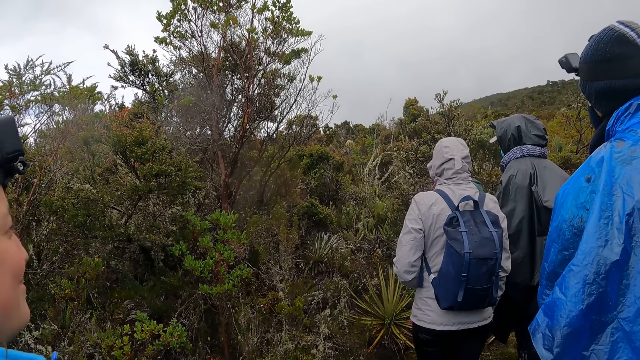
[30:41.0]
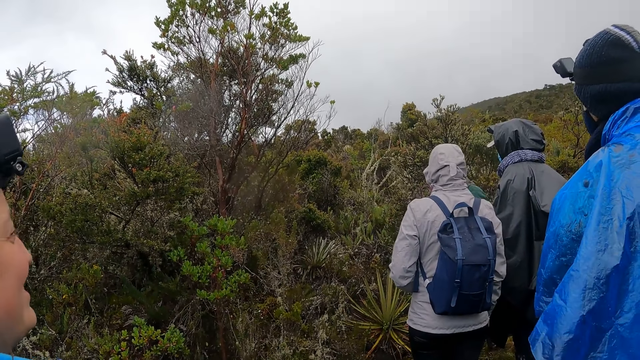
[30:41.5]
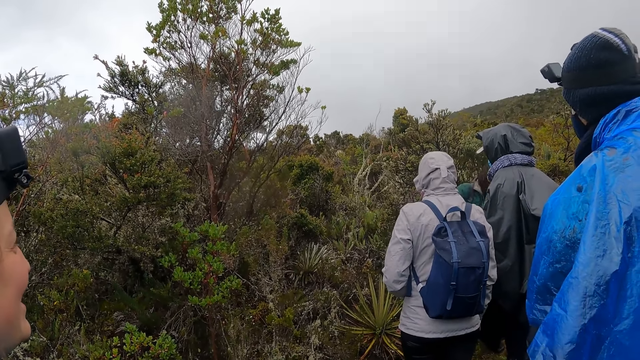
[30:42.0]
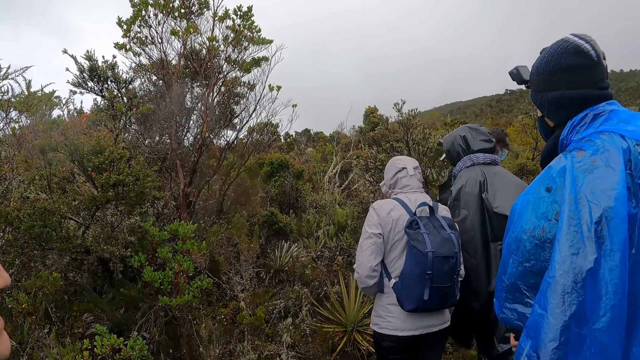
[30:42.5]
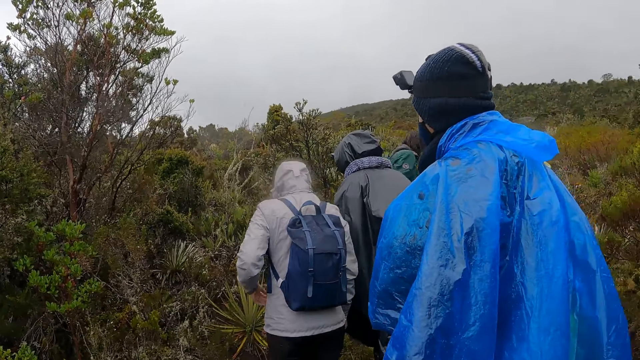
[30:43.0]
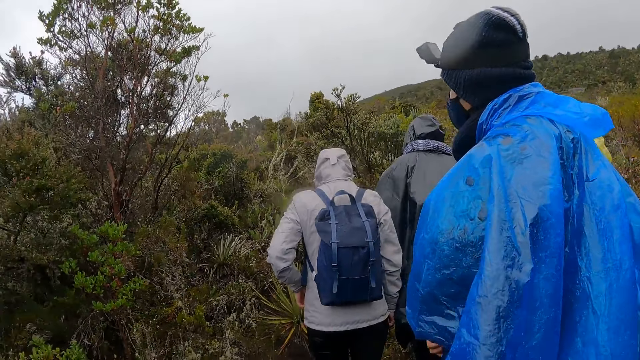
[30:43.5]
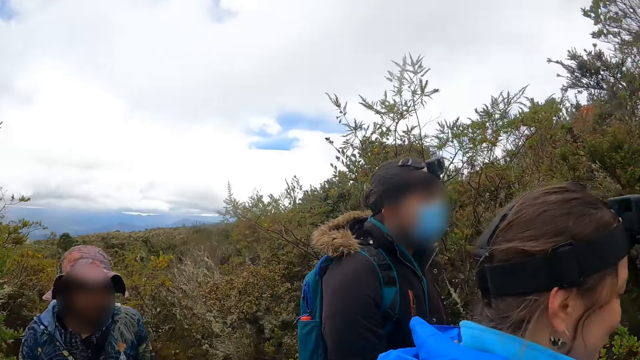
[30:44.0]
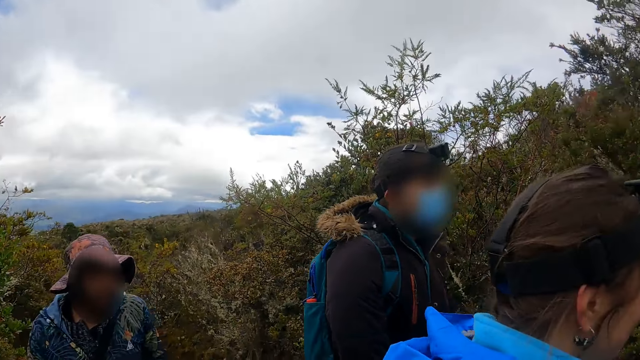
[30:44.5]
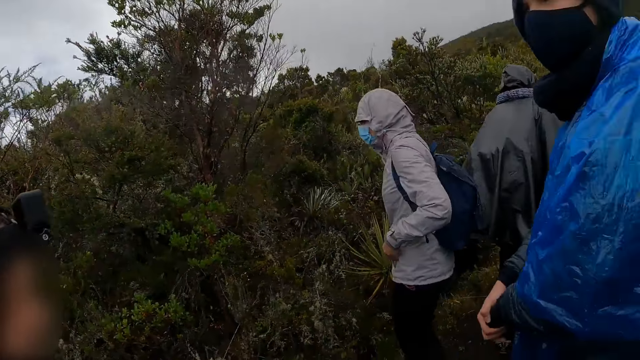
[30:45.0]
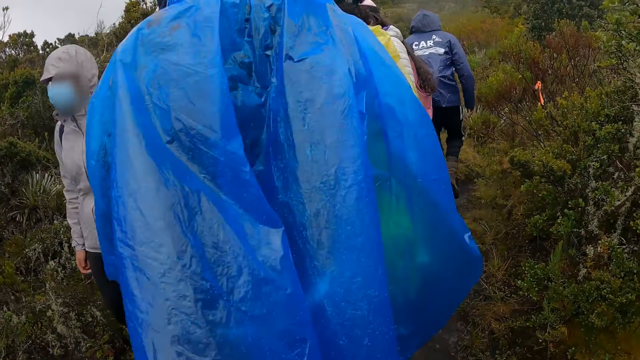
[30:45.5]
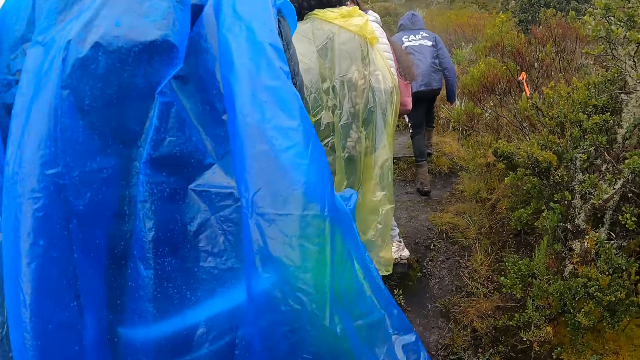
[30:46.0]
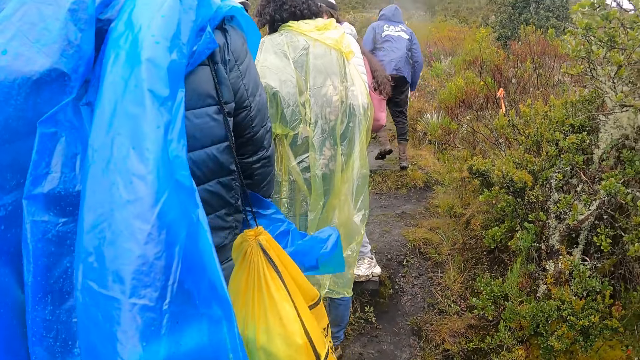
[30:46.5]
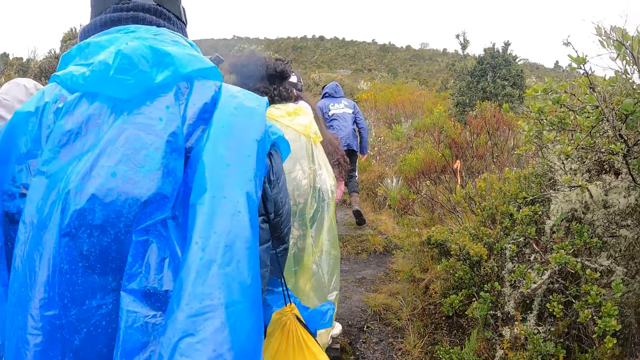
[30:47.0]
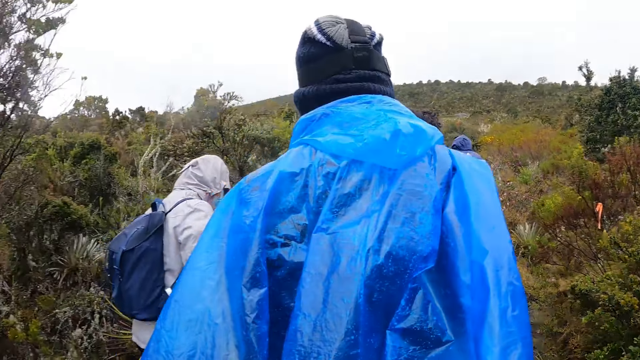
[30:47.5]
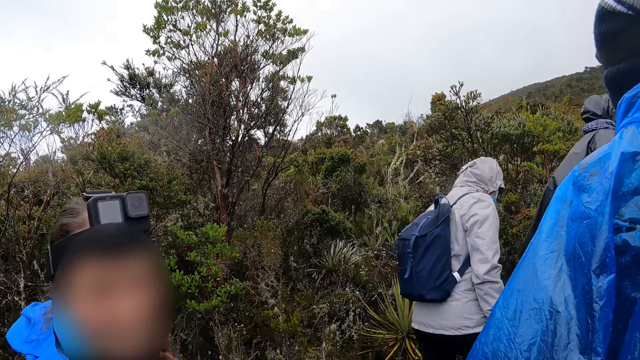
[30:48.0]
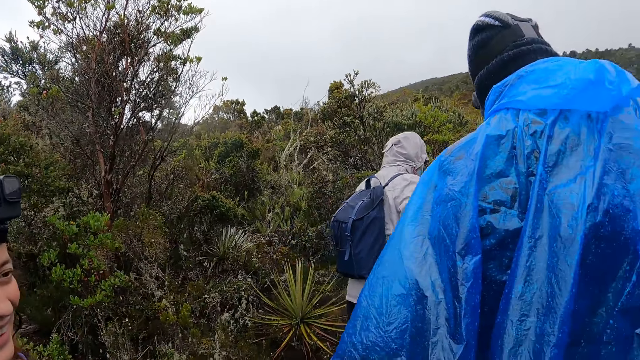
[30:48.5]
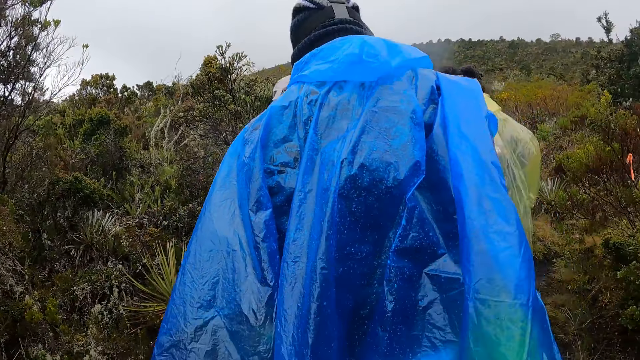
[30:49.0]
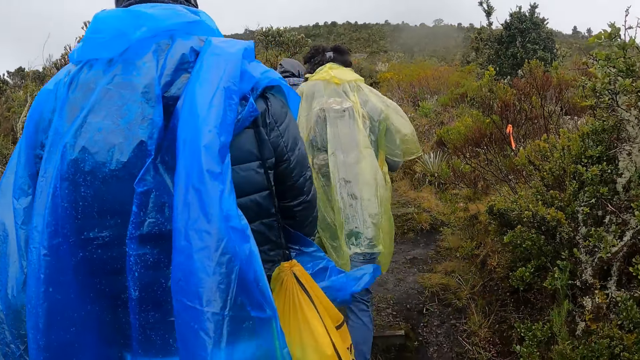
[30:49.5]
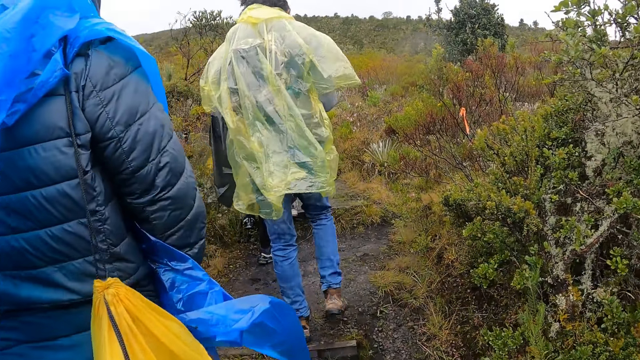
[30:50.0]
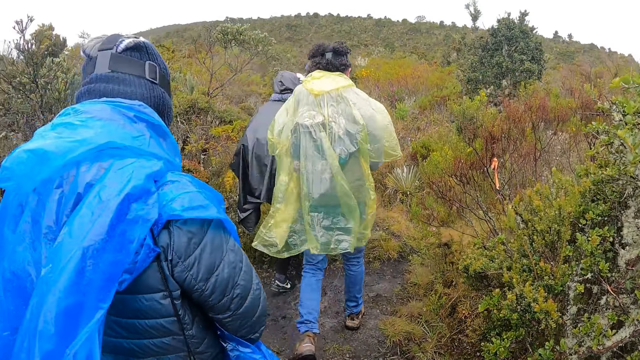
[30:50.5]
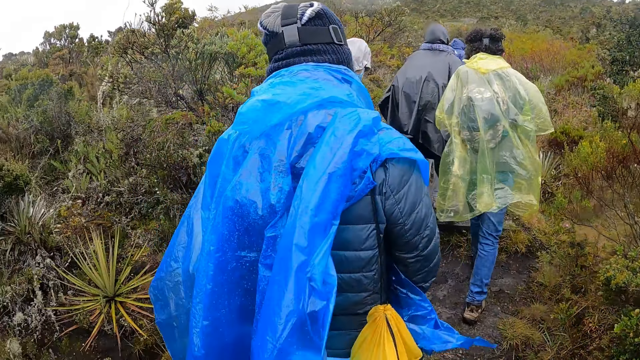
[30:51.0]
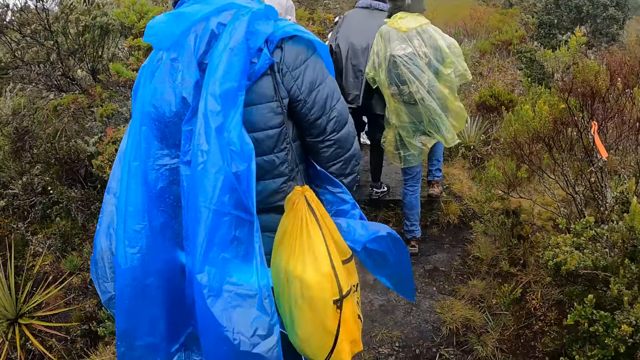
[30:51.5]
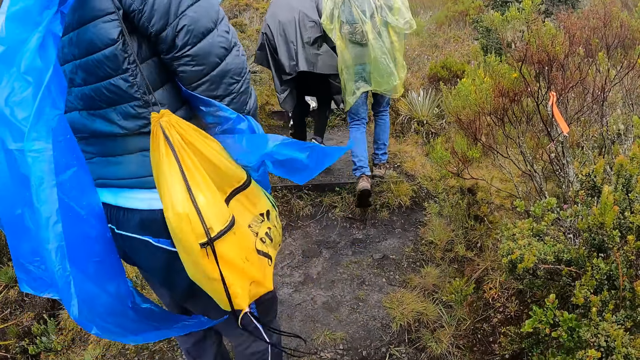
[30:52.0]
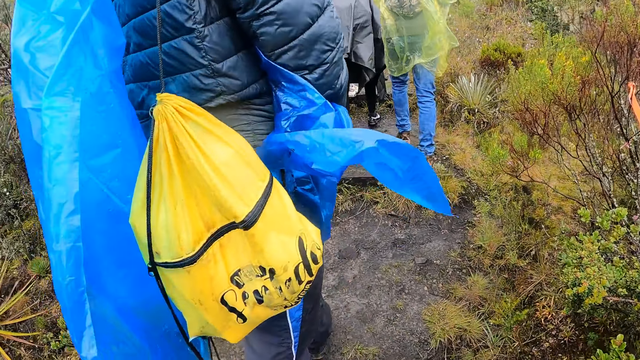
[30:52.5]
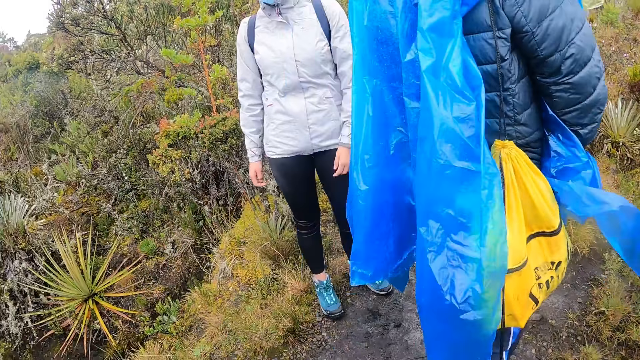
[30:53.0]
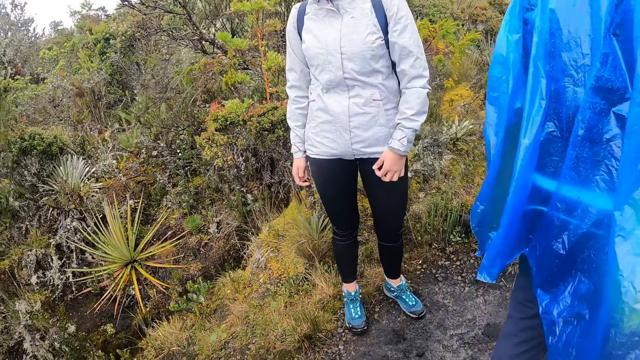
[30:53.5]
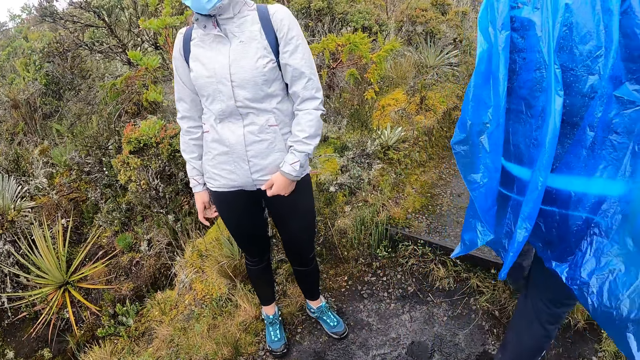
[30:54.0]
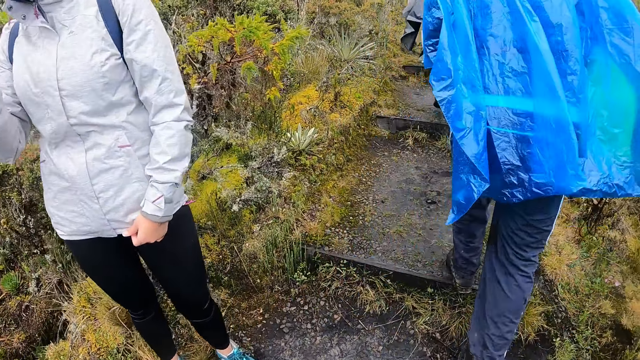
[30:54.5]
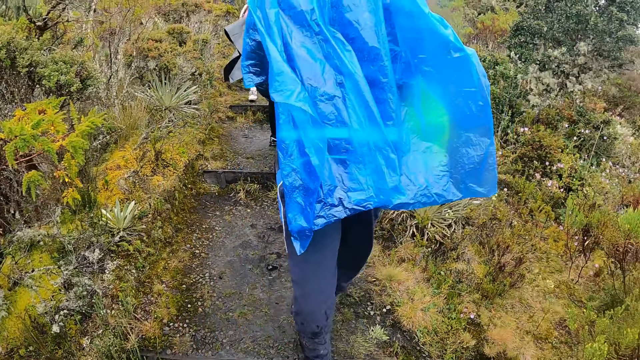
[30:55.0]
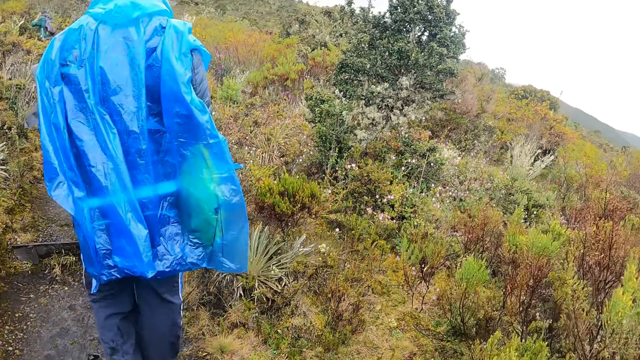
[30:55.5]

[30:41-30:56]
The camera wearer walks through the pathway of the forest reserve. They walk up the stairs.

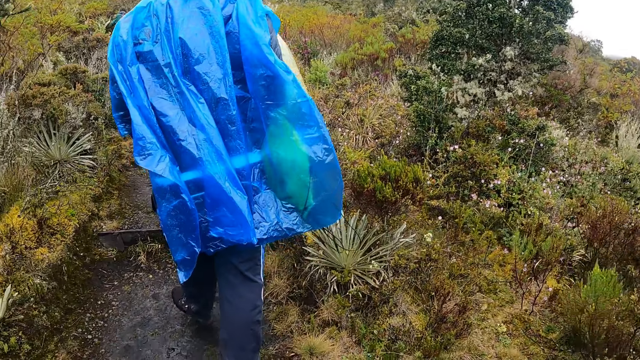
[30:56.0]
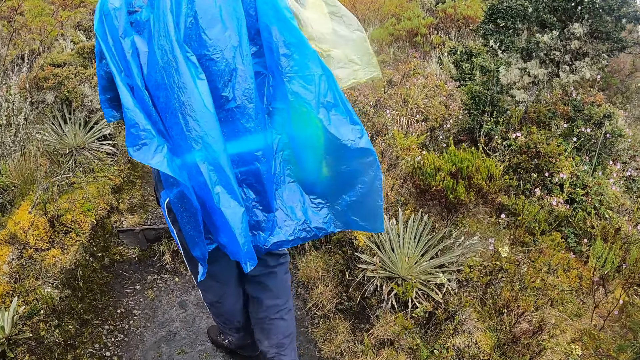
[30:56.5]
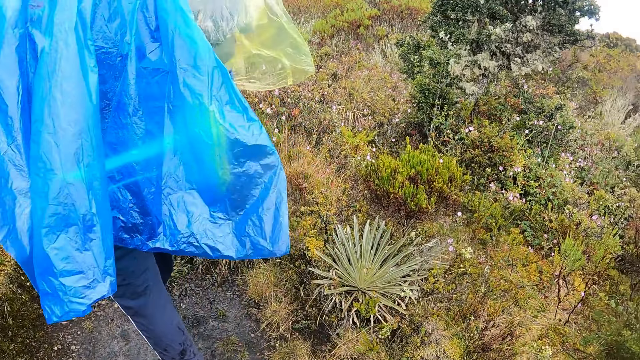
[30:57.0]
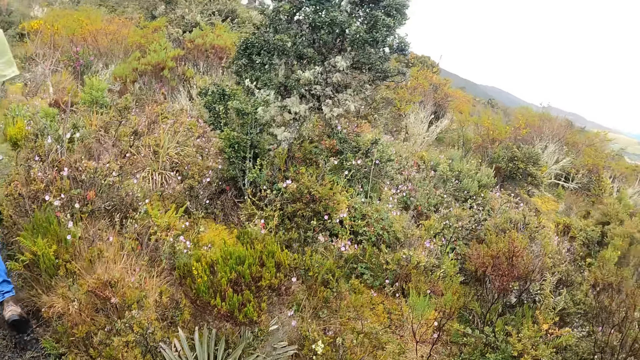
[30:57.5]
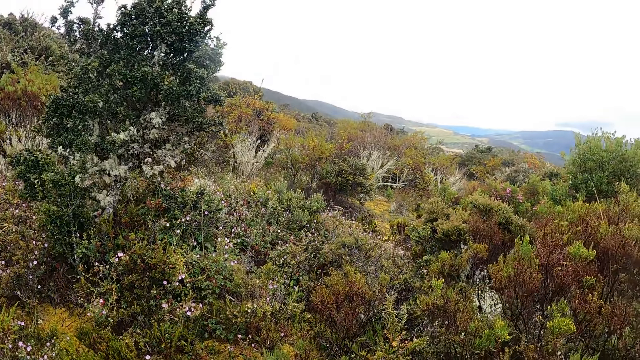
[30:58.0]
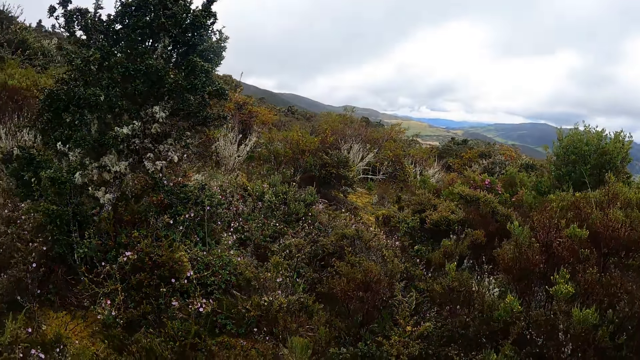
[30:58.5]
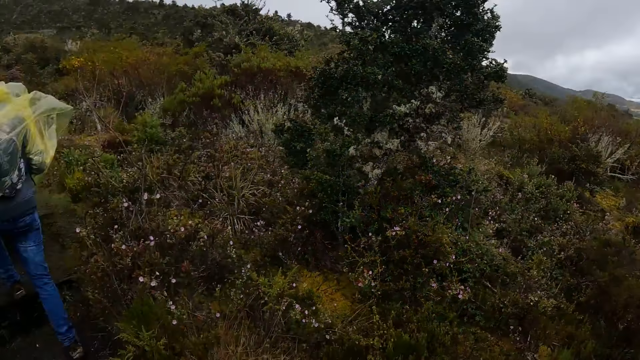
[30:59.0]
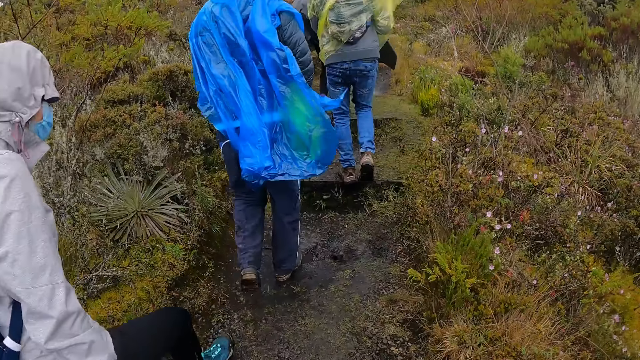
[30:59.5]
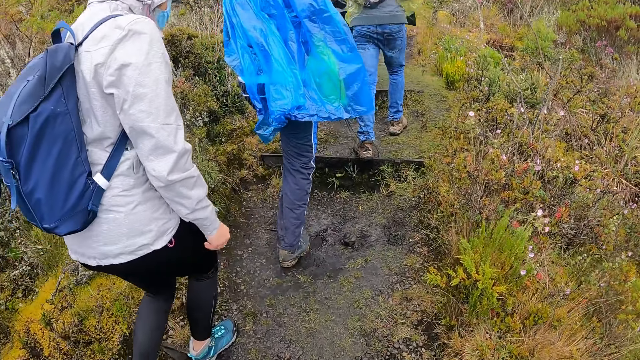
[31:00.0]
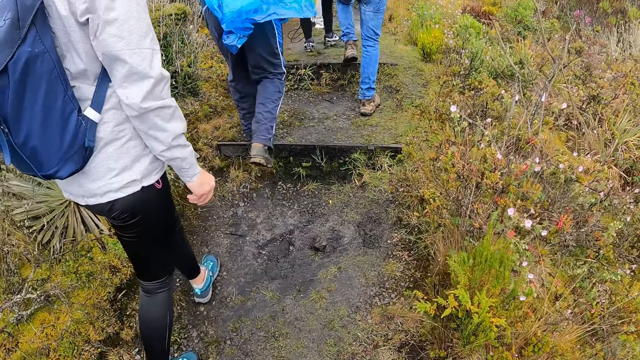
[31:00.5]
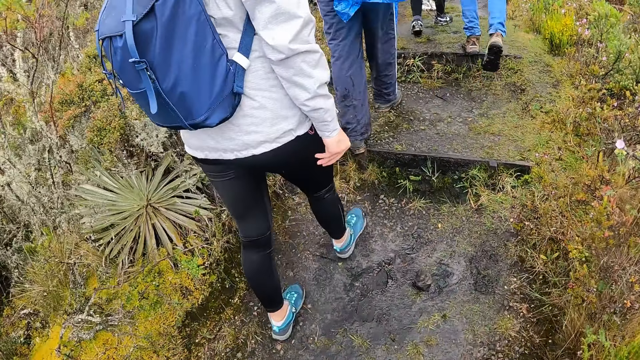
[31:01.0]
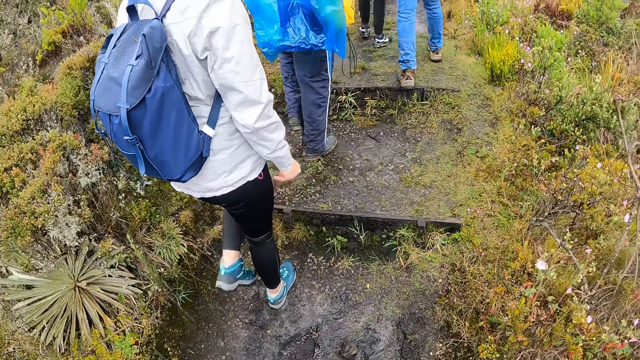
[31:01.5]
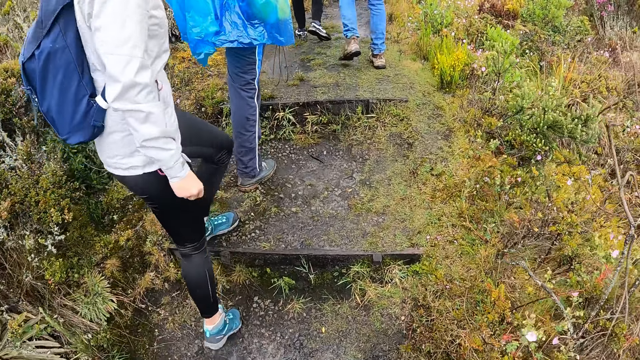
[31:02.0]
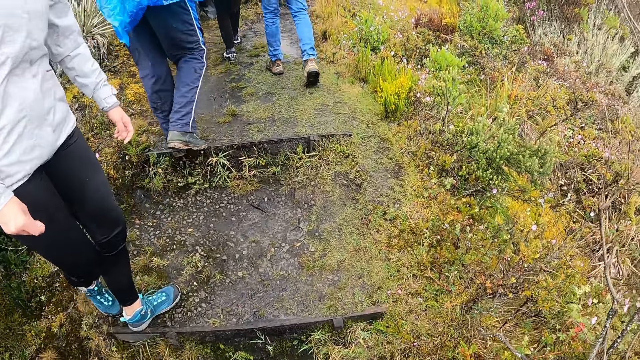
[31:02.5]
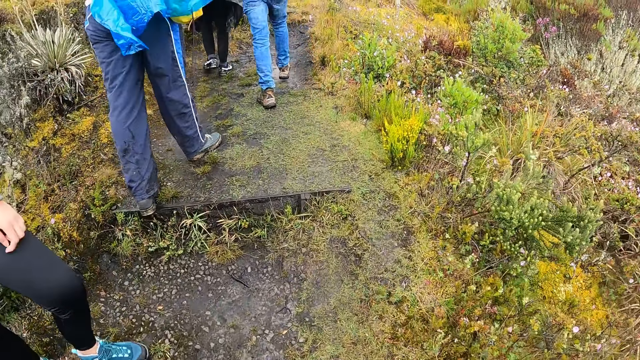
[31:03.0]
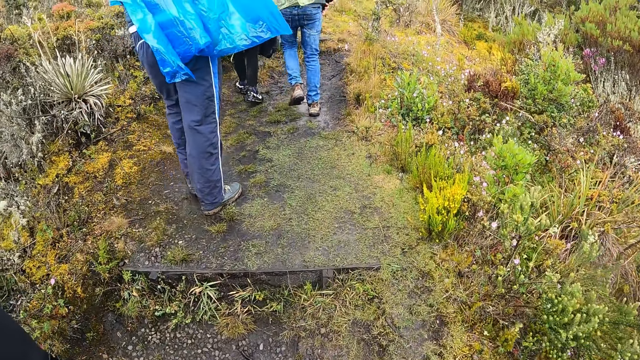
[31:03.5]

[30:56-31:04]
The camera wearer looks around.
